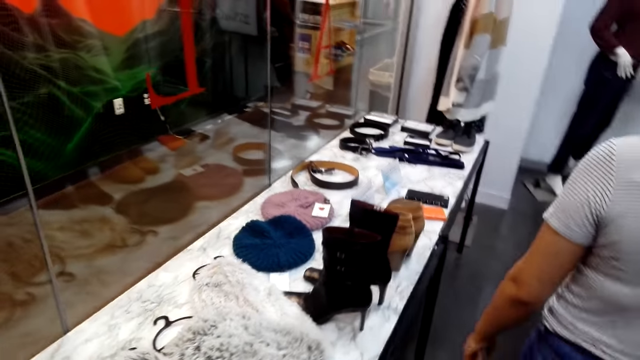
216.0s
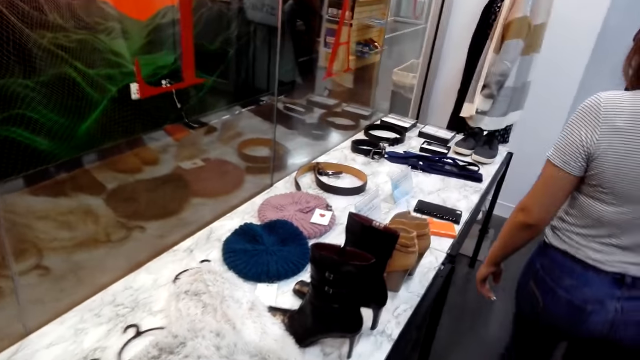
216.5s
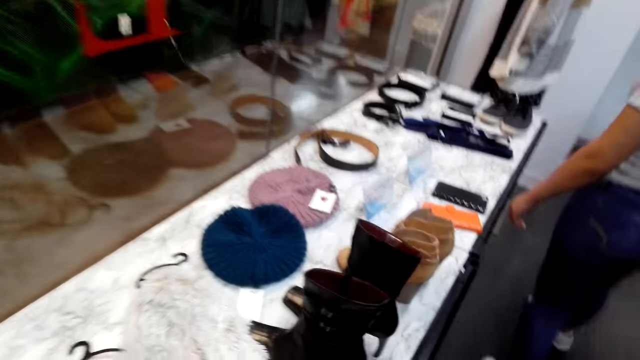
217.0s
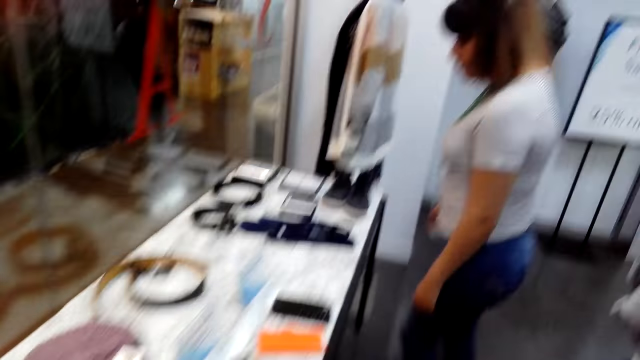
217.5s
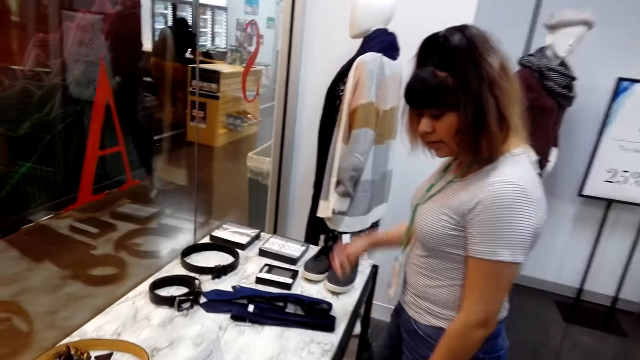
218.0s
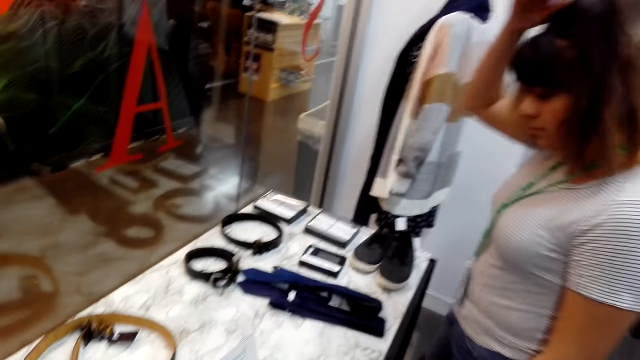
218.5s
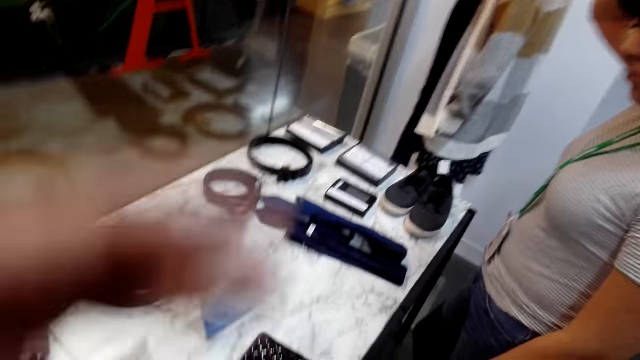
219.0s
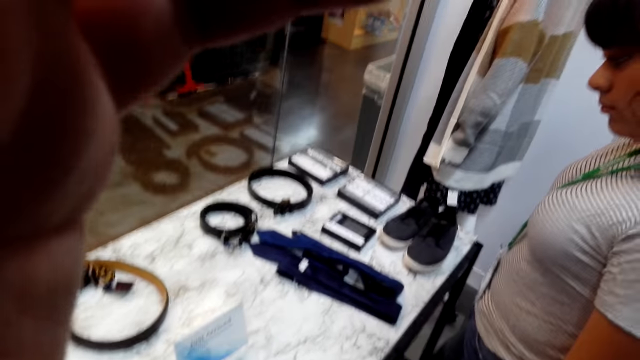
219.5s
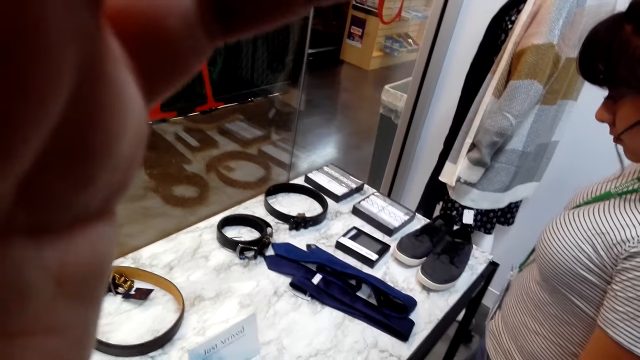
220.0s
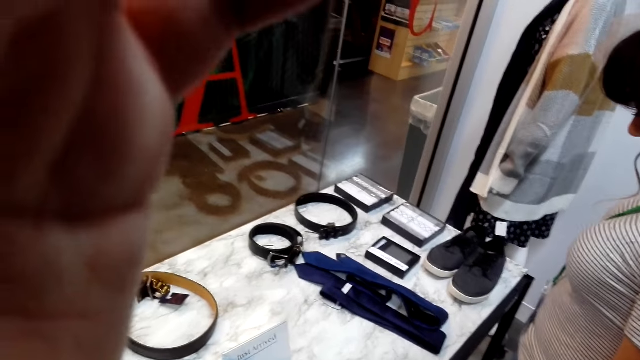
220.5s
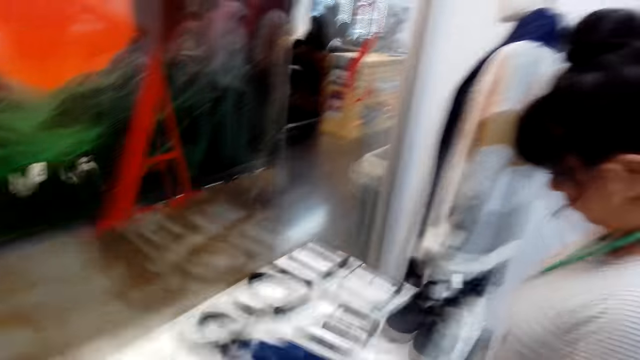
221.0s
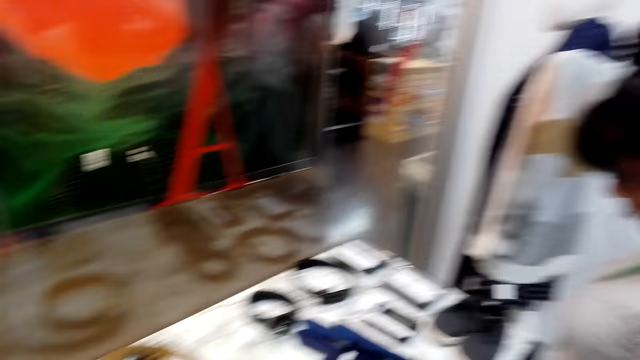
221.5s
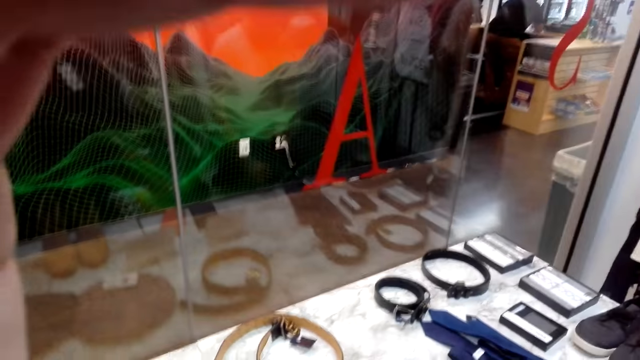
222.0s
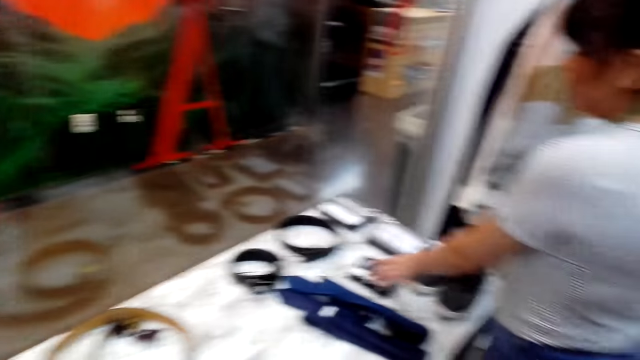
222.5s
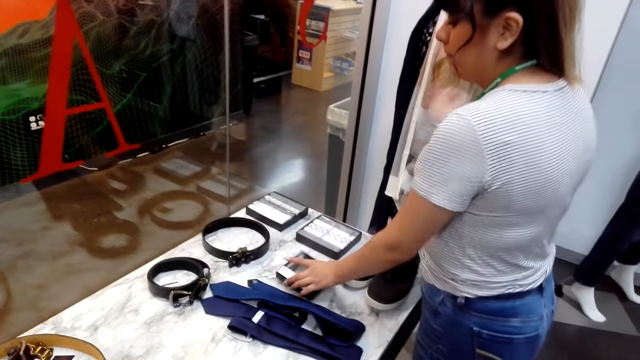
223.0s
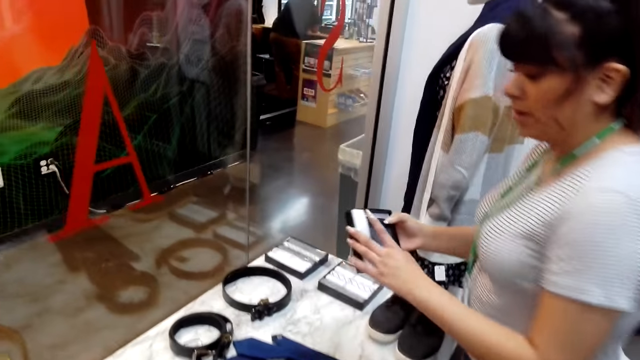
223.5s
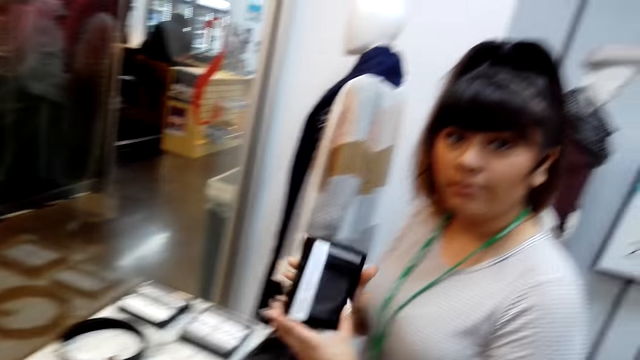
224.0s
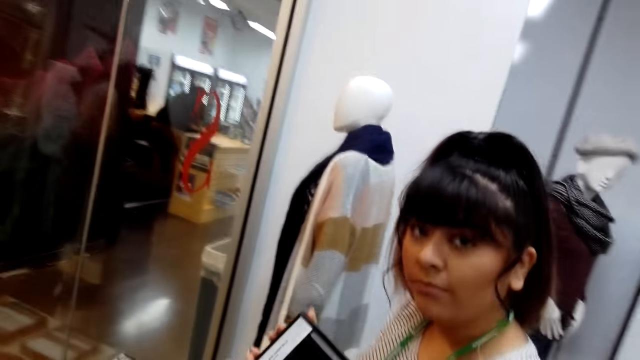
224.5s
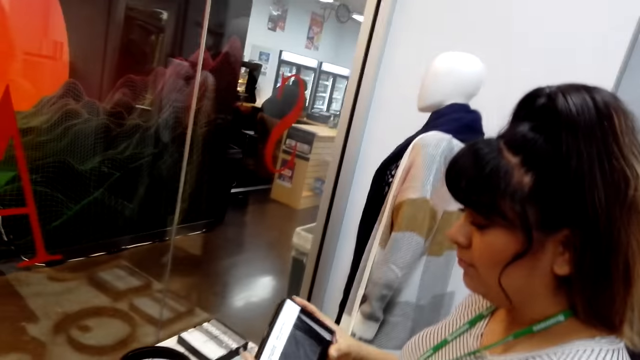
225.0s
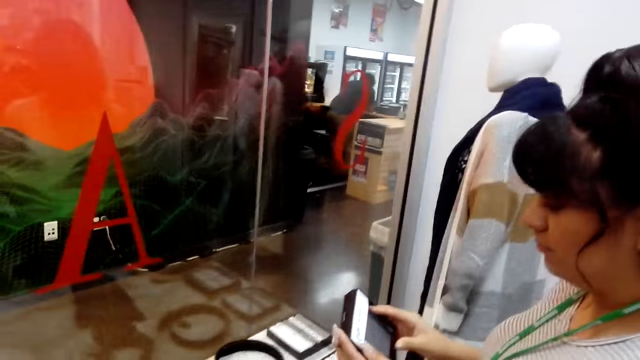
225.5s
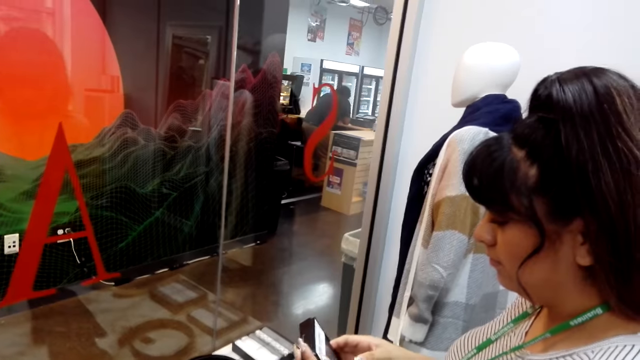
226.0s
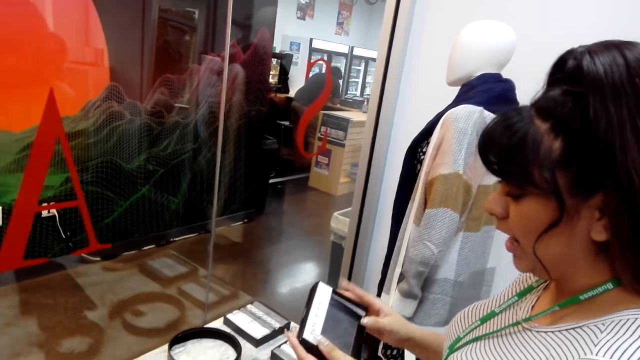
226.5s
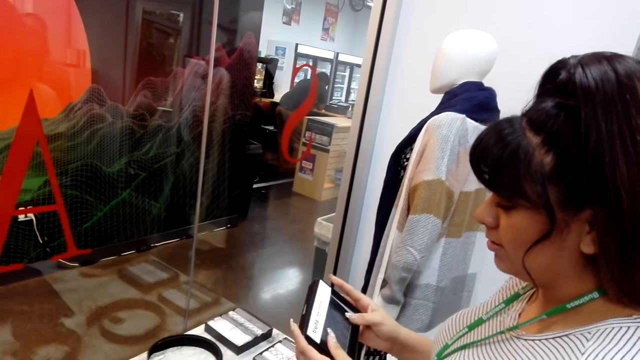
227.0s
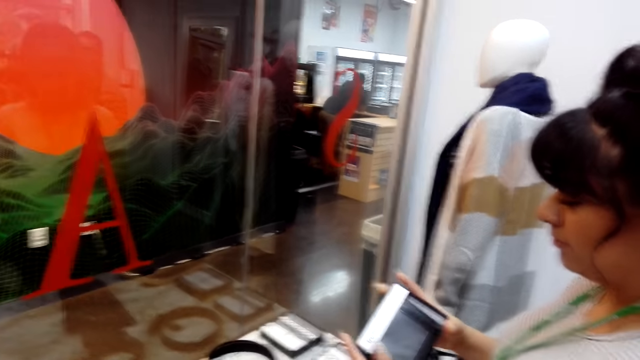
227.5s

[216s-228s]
A person walks around the boutique. The person touches hair. The camera wearer adjusts the head camera. They lower their hand. The person takes a box of handkerchiefs. The person picks the wallet. The person shows the camera wearer the box.

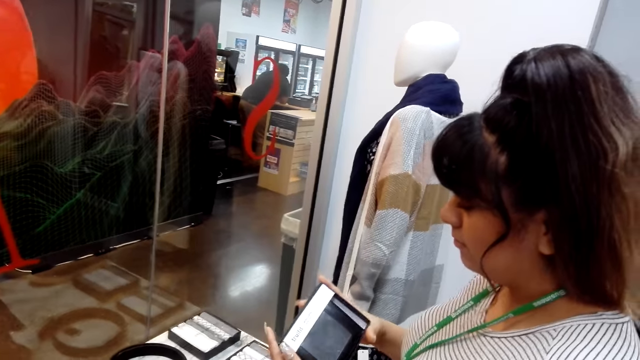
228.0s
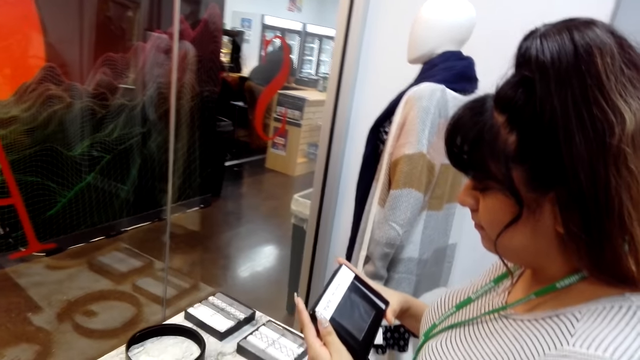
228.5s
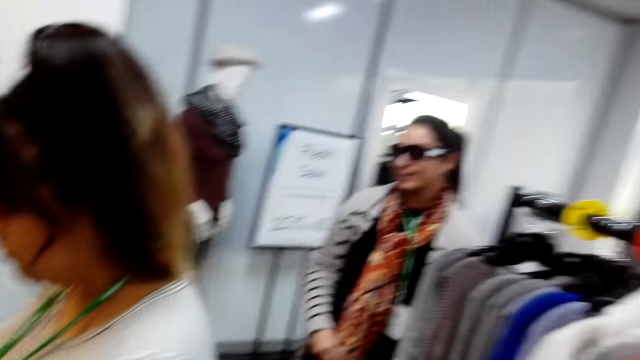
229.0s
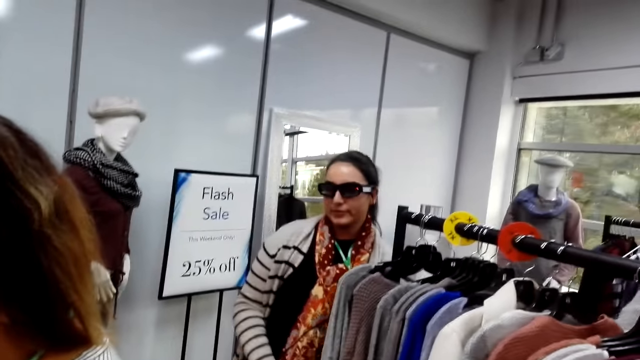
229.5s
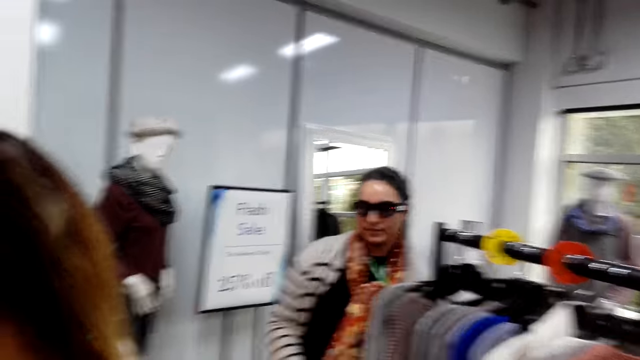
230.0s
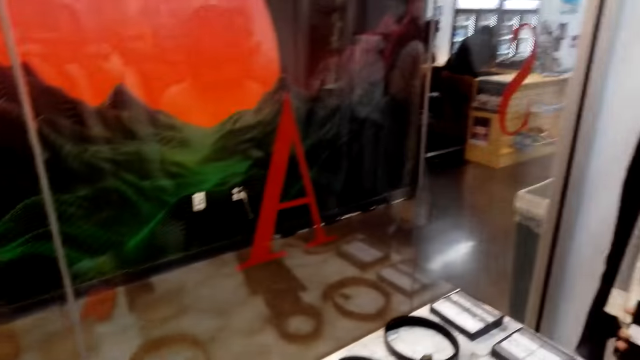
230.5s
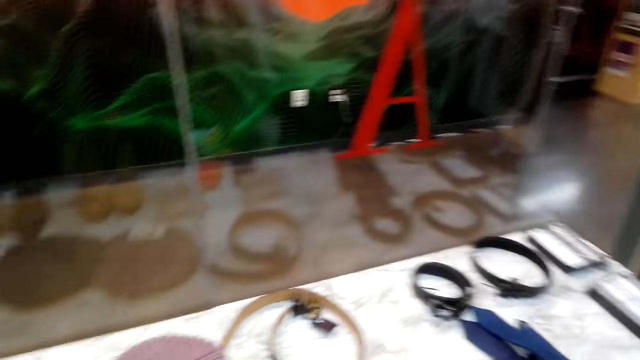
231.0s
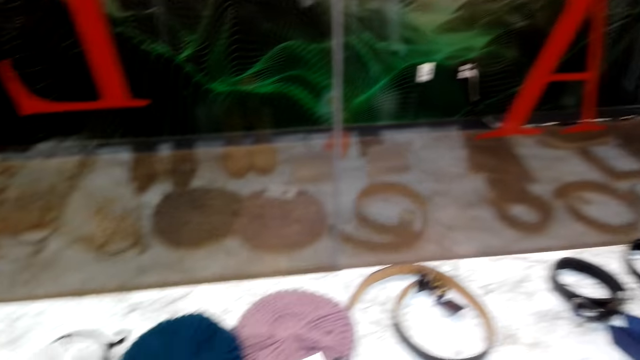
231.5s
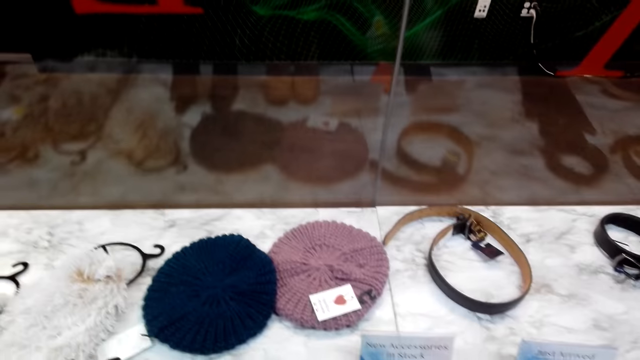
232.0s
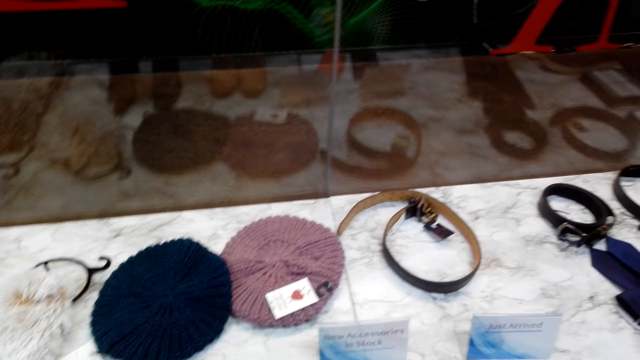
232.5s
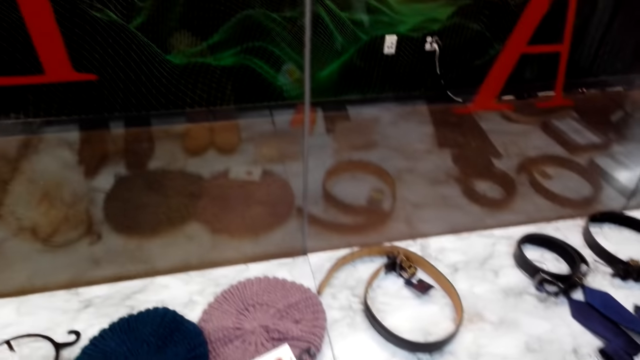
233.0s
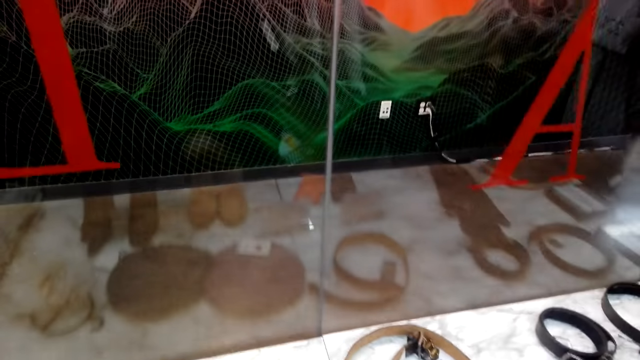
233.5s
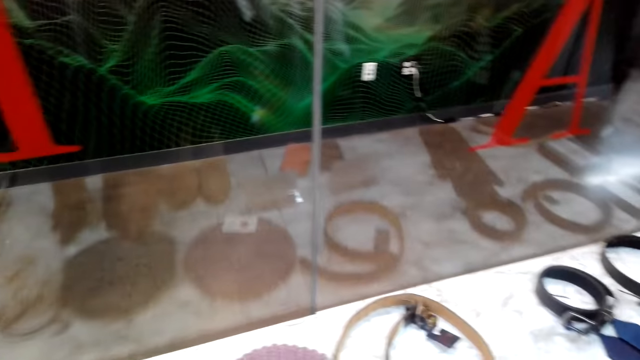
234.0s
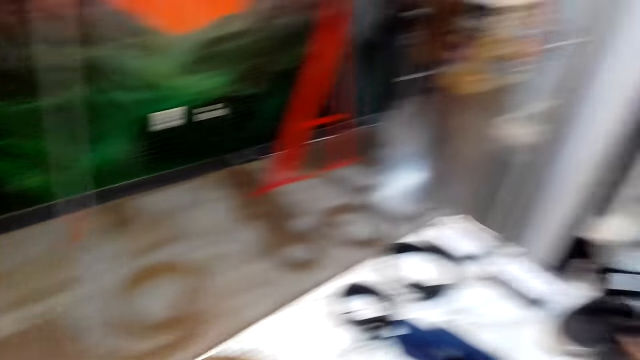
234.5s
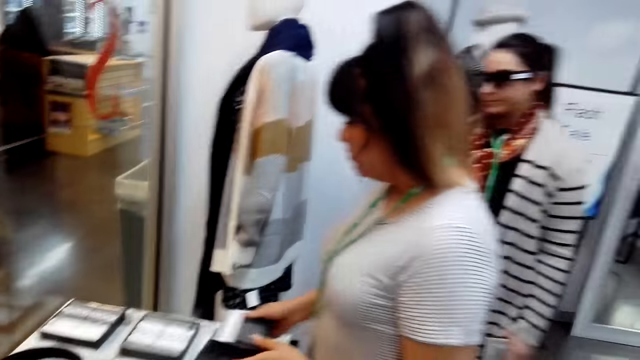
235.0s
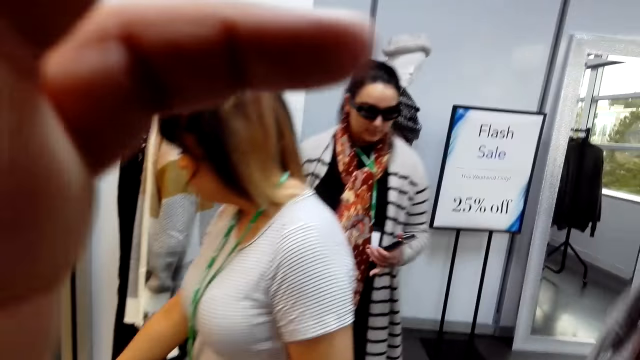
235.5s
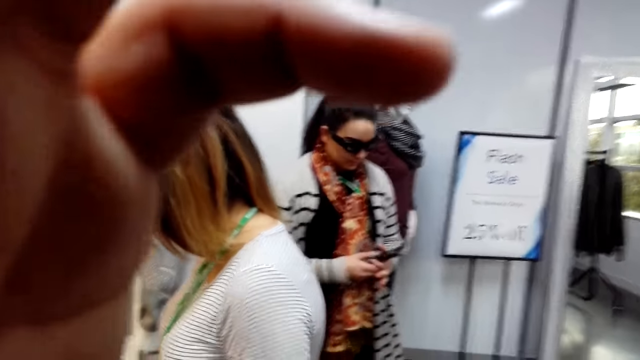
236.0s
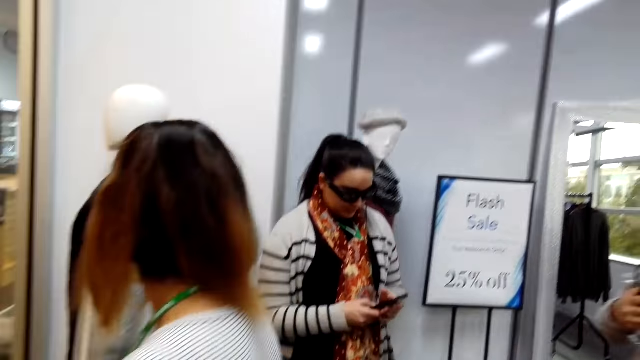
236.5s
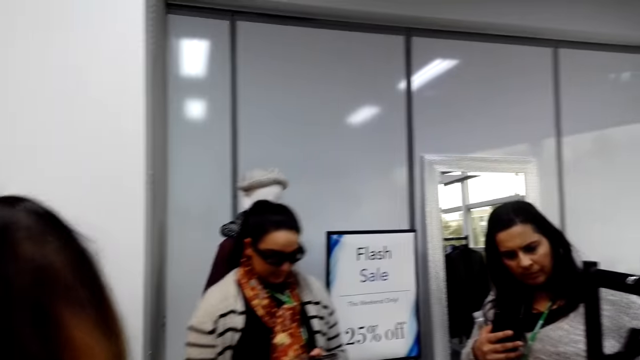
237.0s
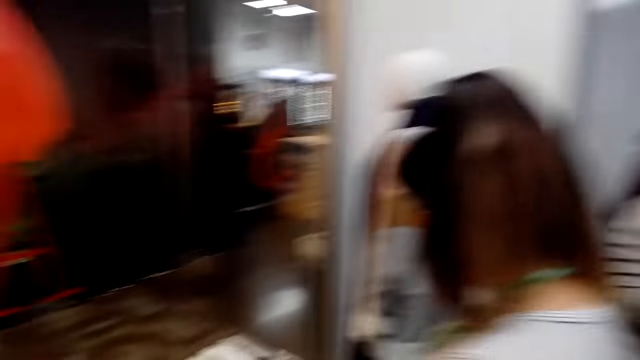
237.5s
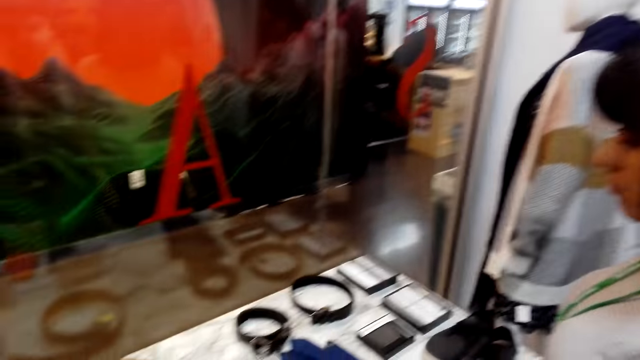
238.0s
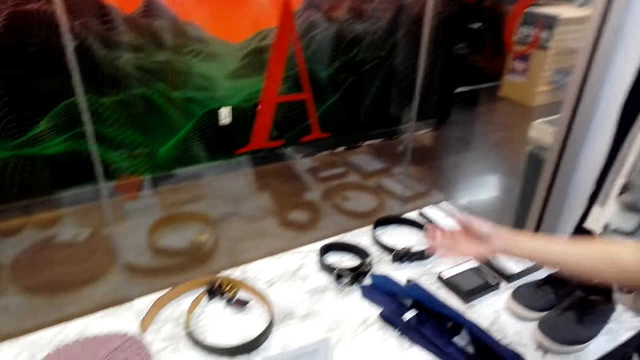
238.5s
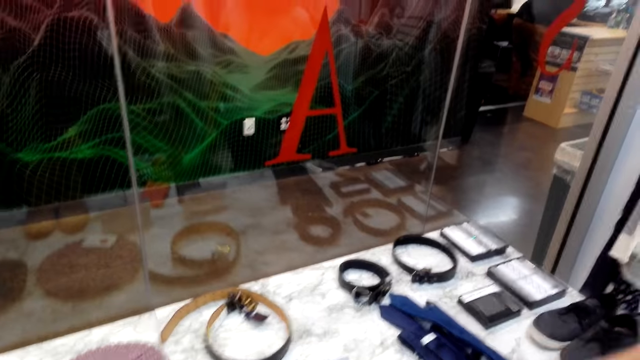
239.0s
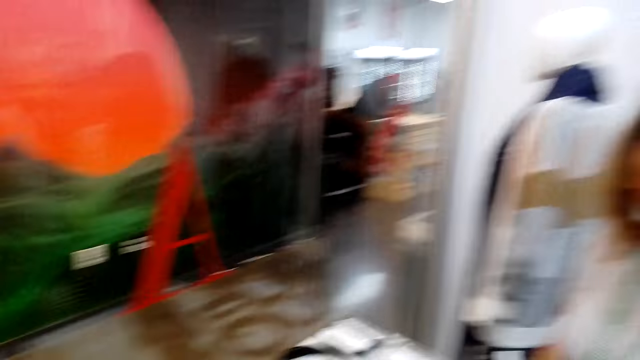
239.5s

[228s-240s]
The camera wearer looks around. They adjust the head camera. A person scrolls on a phone. The camera wearer lowers their hand. They look around. Another person points at the items on the slab.
